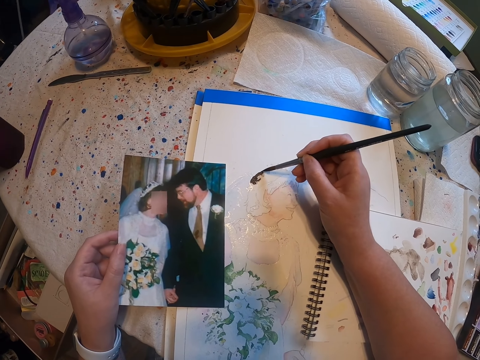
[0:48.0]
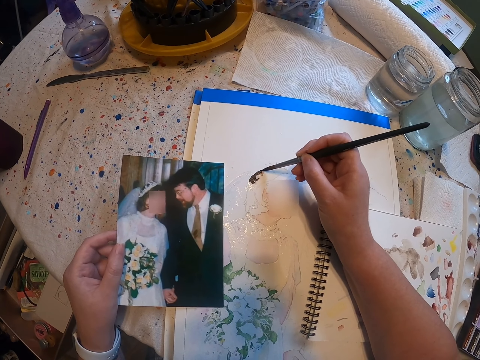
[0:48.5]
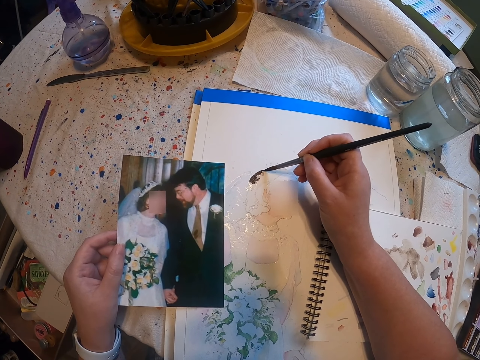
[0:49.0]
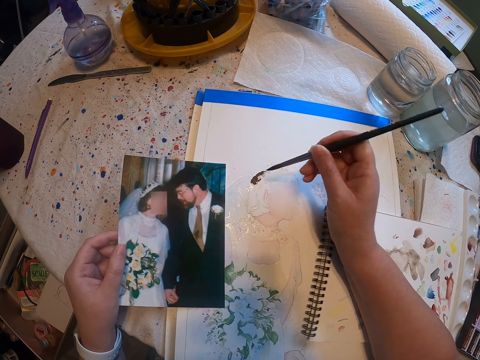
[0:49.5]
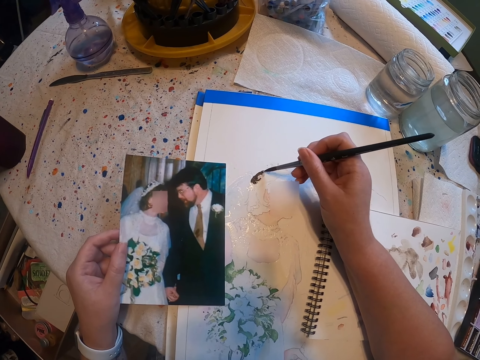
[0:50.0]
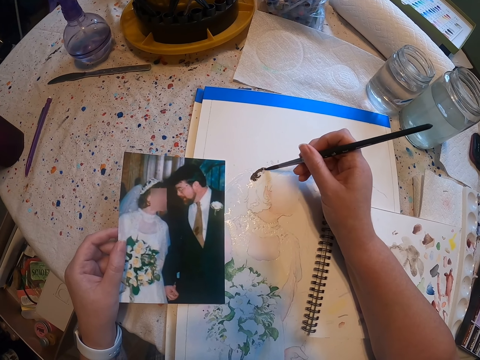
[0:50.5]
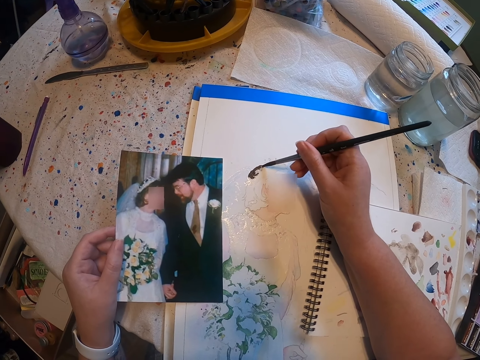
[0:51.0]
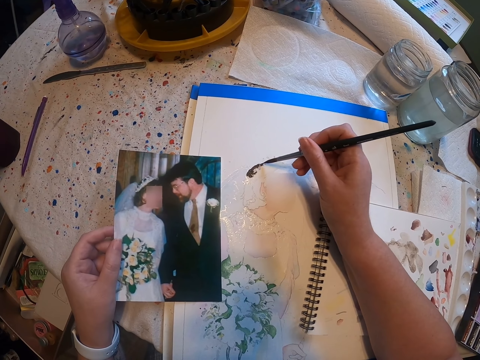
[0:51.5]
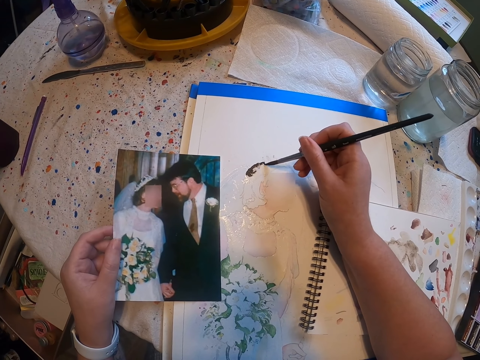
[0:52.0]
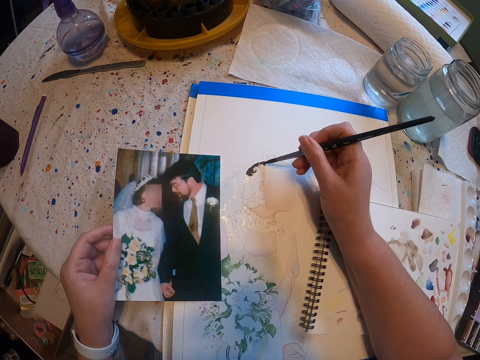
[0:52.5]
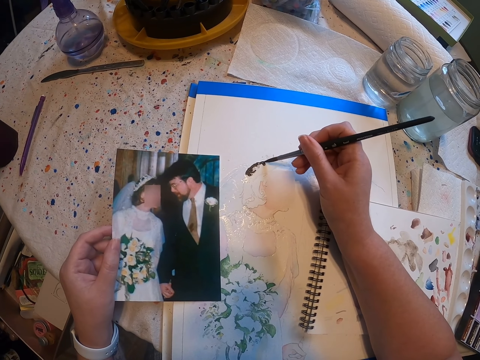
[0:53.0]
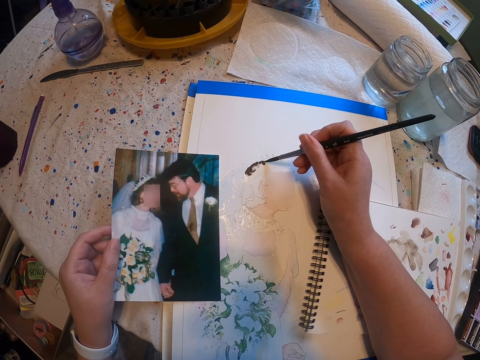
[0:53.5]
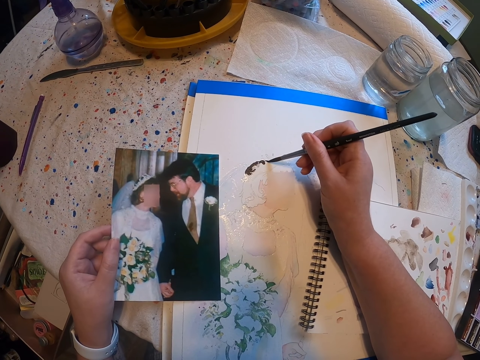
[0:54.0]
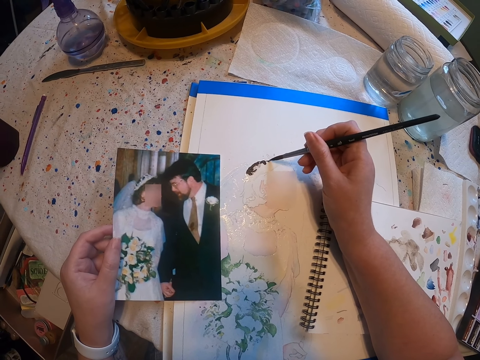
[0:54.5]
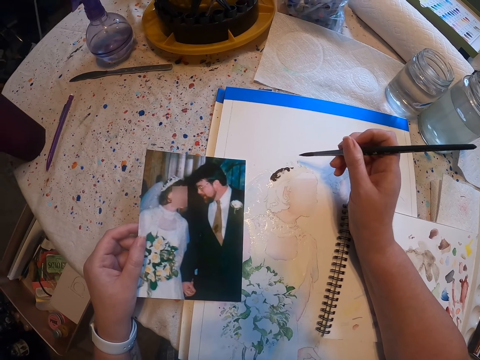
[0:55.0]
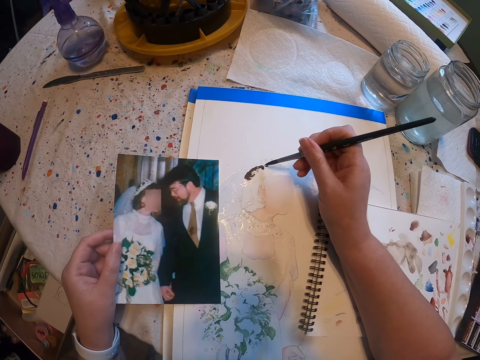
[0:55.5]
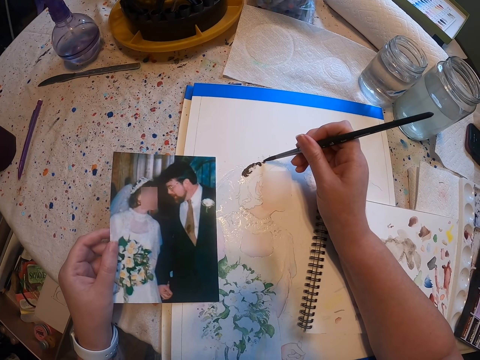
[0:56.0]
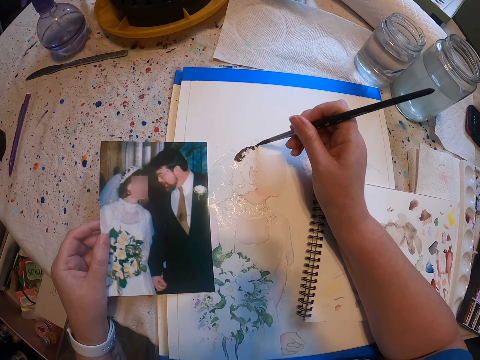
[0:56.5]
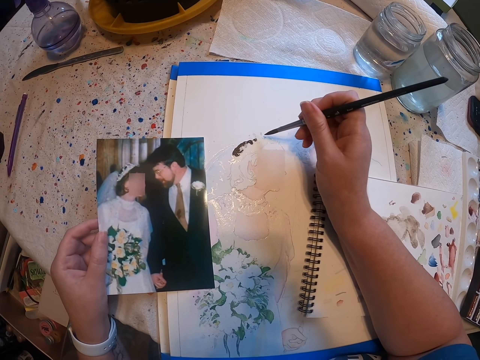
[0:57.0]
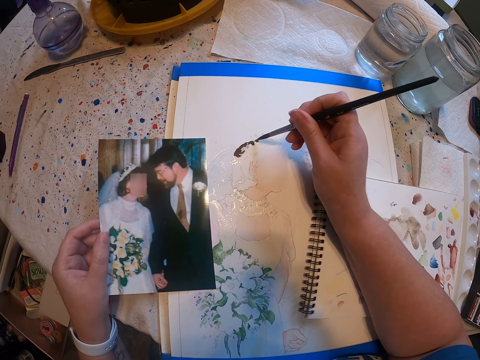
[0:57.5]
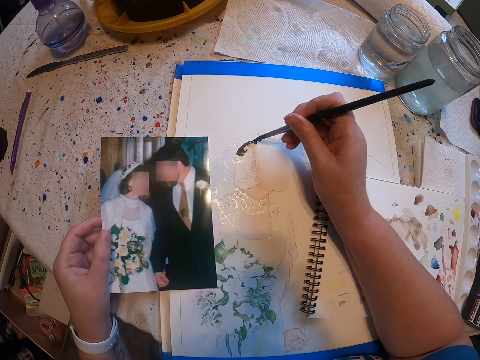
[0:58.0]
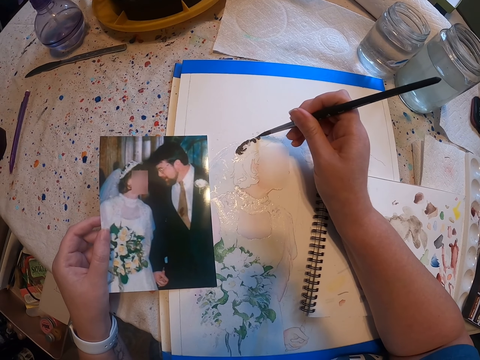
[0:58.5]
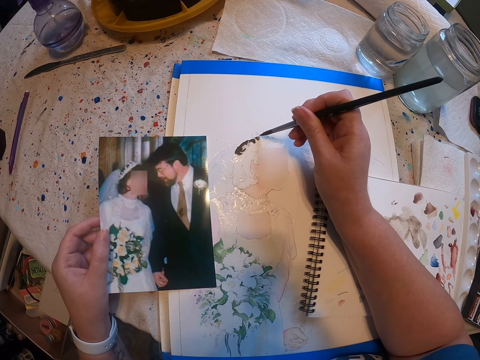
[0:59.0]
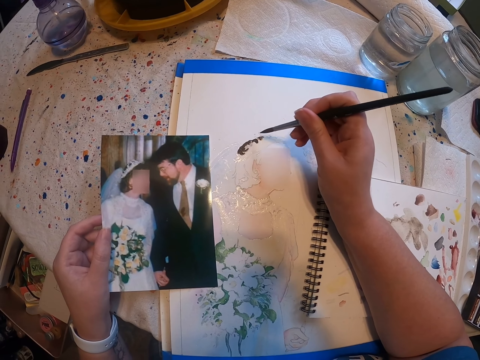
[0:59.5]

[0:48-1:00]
The camera wearer adjusts a paint brush on her hands. She paints a craft paper with the paint brush. She adjusts the paint brush on her hands. She paints the craft paper with the paint brush.

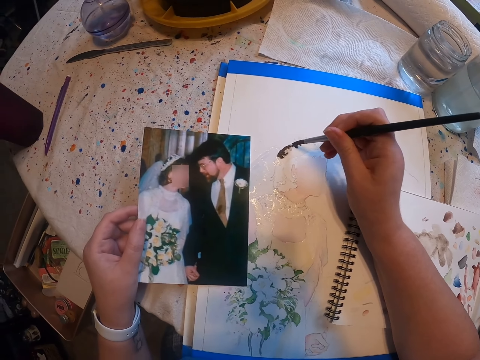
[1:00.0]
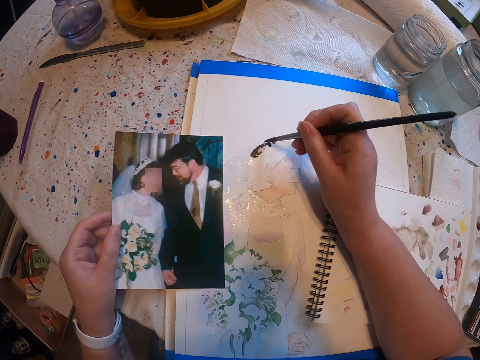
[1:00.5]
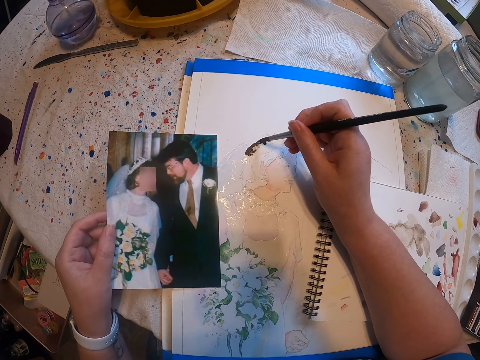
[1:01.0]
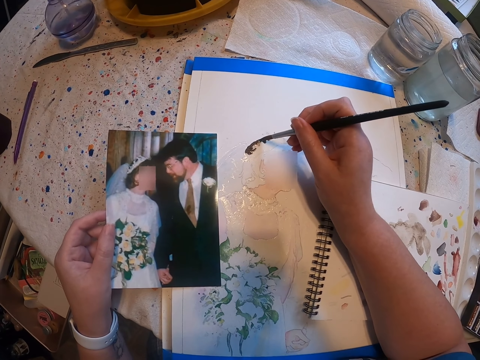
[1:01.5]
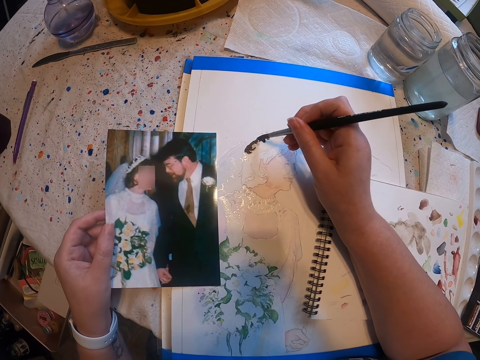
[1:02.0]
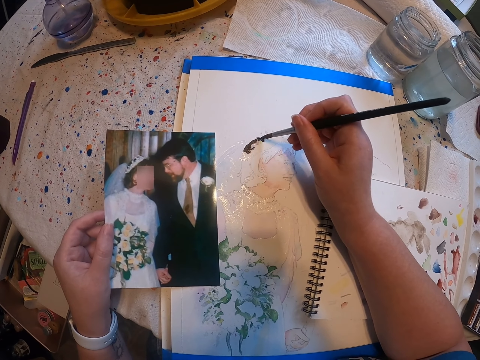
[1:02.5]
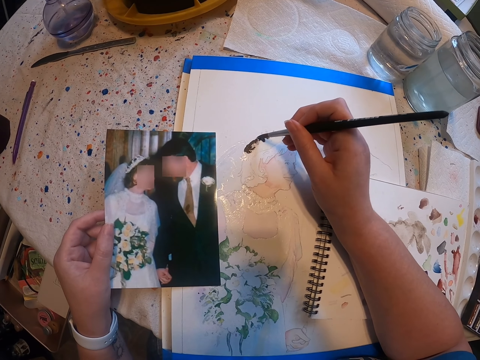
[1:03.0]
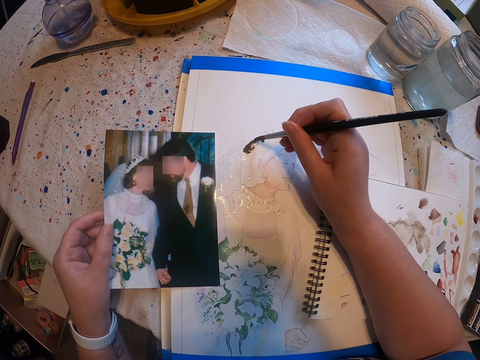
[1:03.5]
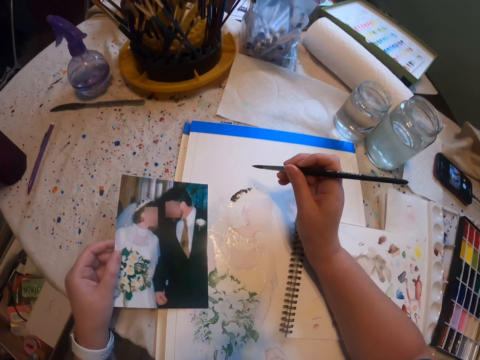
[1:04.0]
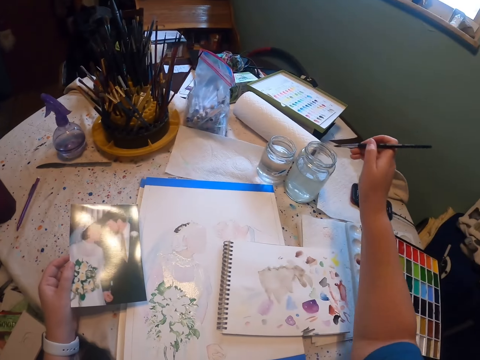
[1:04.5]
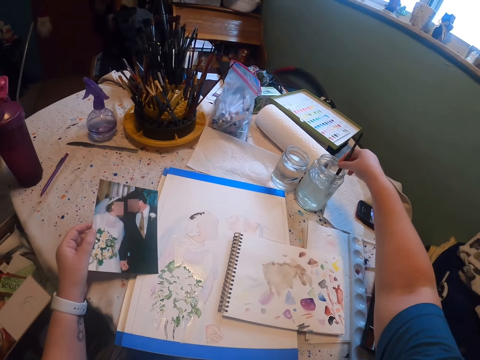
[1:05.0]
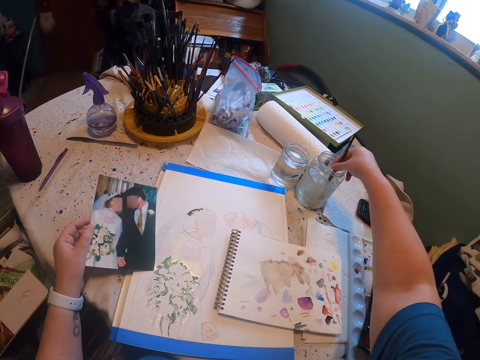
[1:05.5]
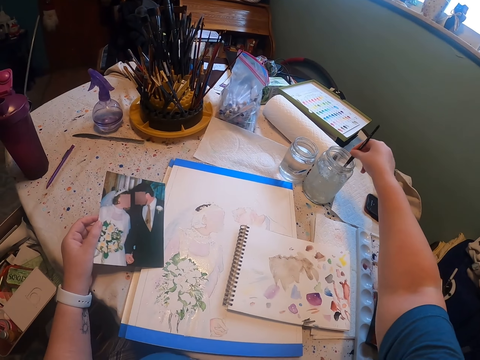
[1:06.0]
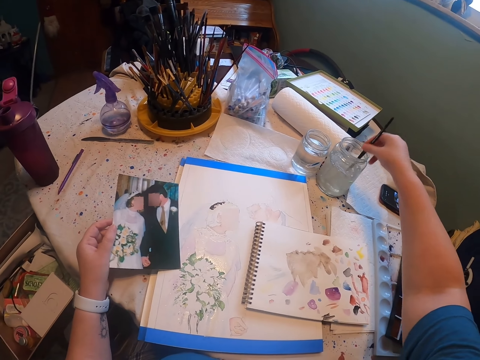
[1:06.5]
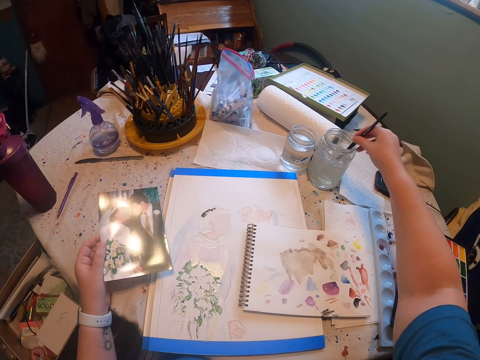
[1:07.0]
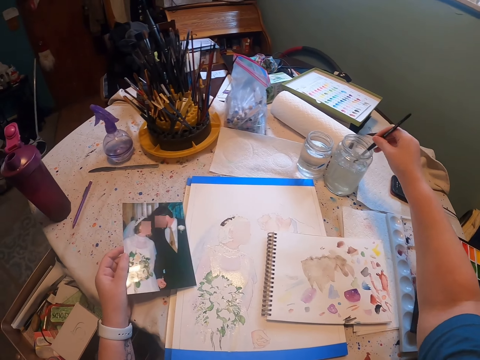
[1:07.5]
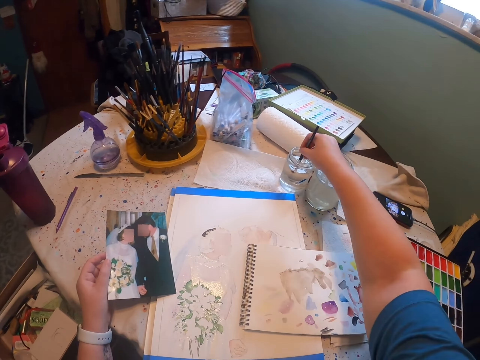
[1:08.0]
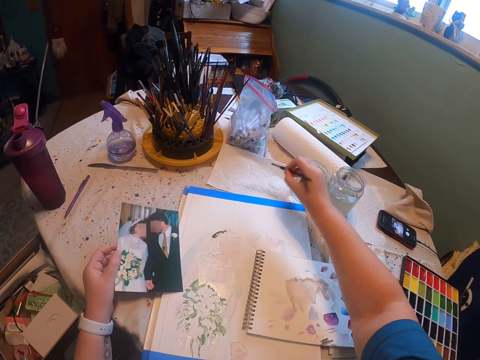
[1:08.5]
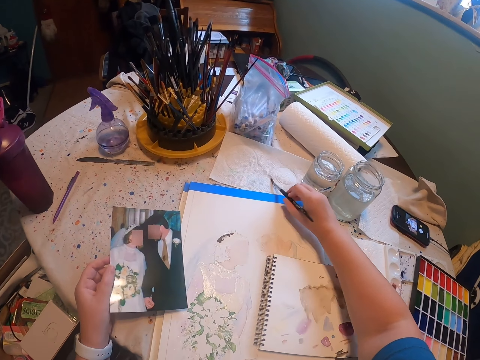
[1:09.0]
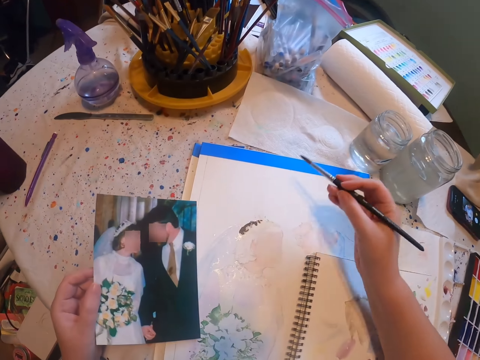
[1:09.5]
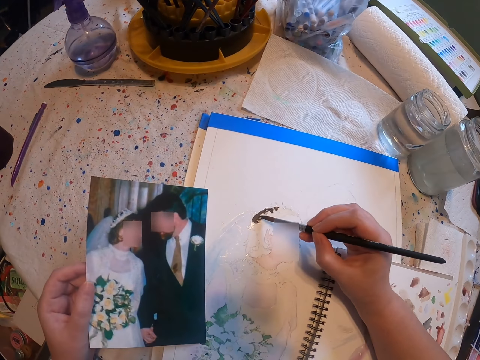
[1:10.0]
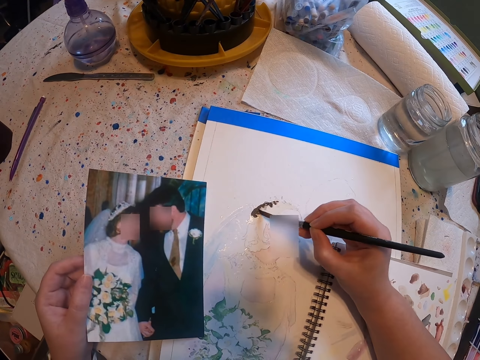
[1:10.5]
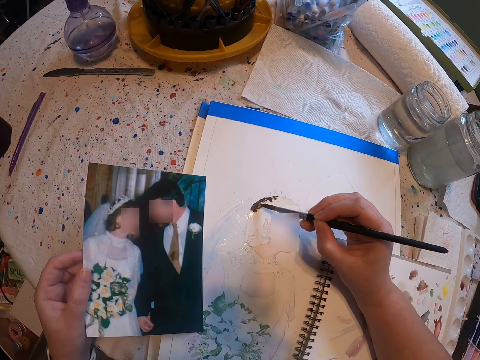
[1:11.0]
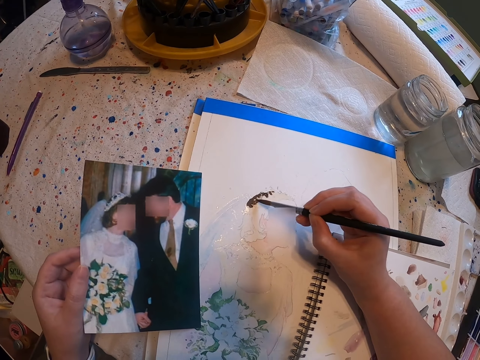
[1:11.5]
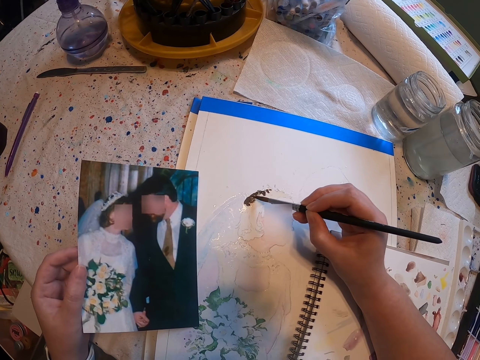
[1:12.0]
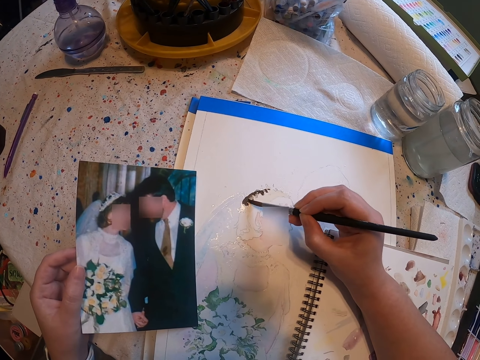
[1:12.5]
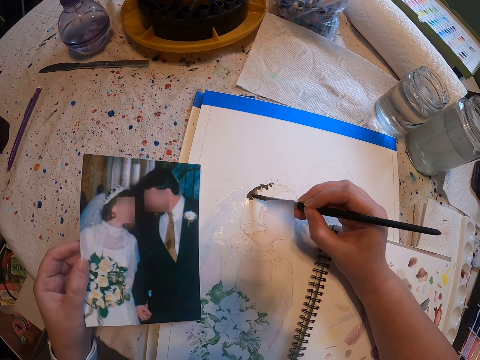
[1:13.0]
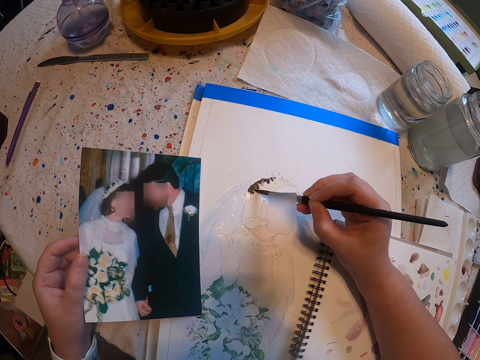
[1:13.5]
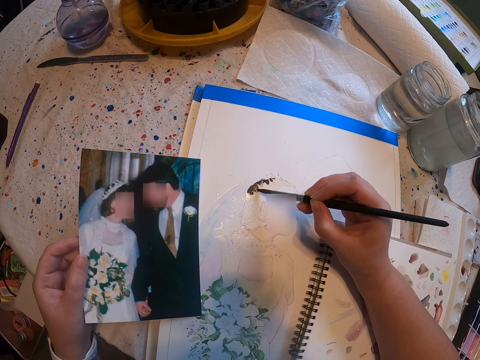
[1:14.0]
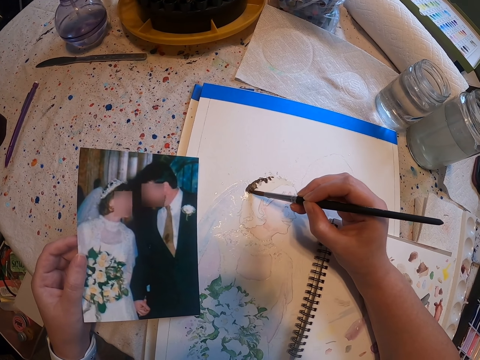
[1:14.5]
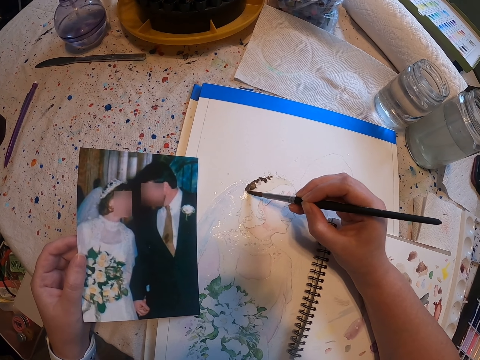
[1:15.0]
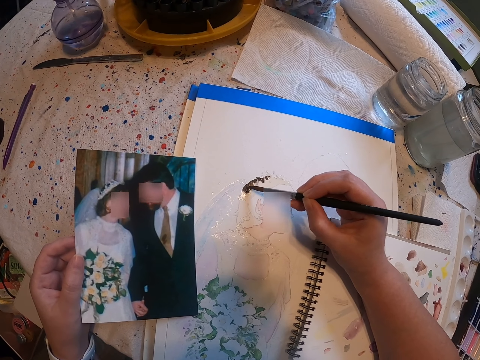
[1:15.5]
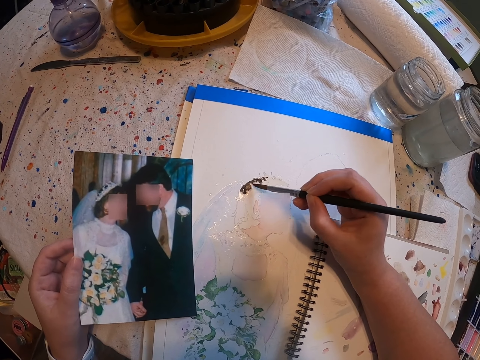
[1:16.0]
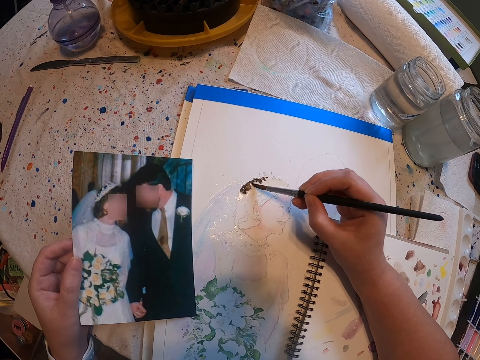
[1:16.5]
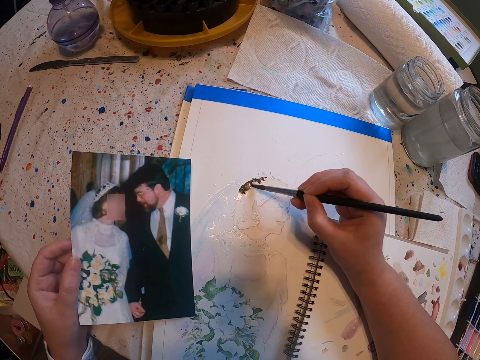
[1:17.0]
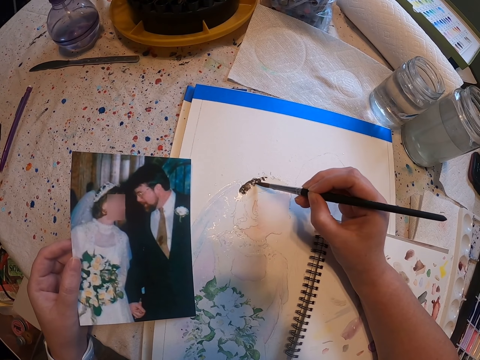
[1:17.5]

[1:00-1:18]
The camera wearer adjusts a paint brush on her hands. She paints a craft paper with the paint brush. She looks around a room. She rinses the paint brush in a tin. She rinses the paint brush in another tin. She wipes the paint brush on a tissue paper. She paints the craft paper with the paint brush.
